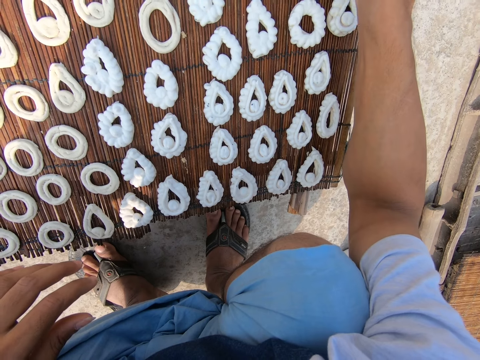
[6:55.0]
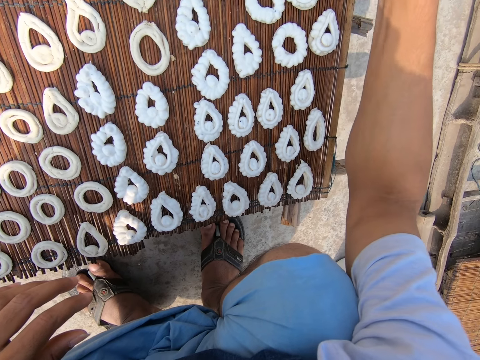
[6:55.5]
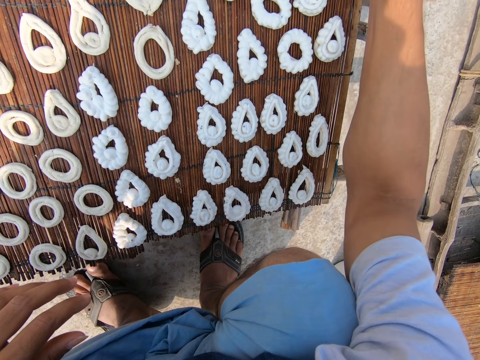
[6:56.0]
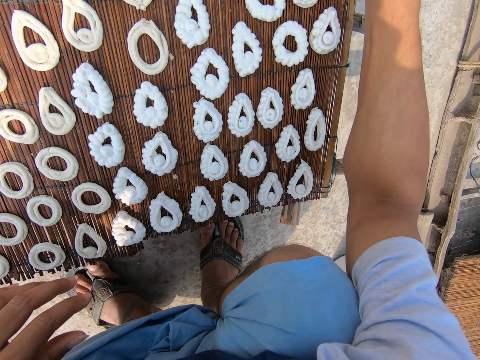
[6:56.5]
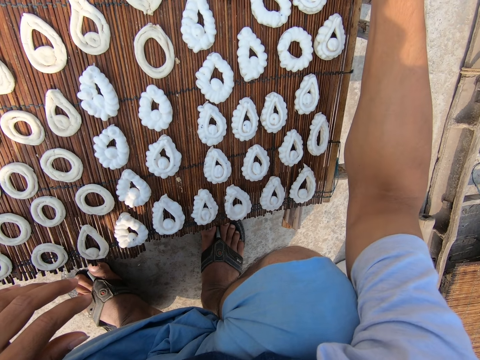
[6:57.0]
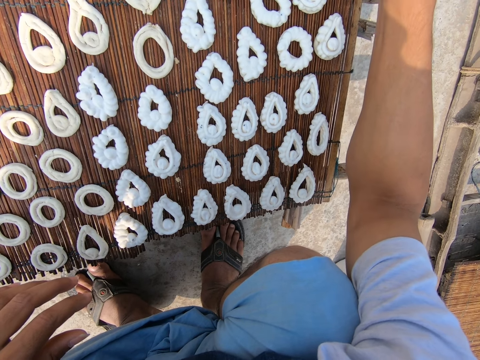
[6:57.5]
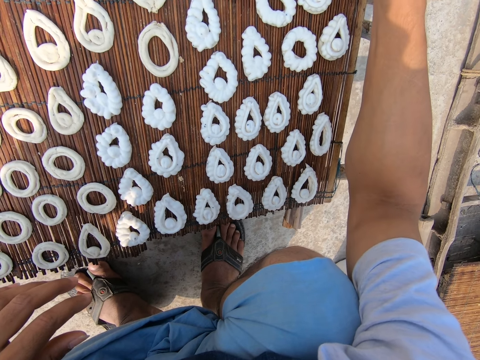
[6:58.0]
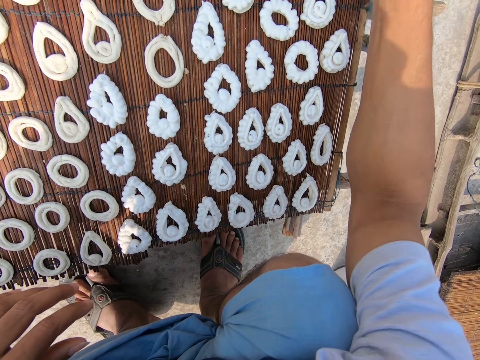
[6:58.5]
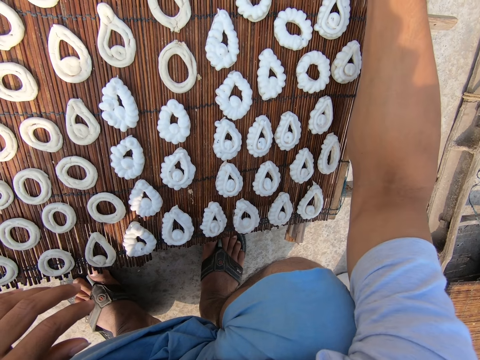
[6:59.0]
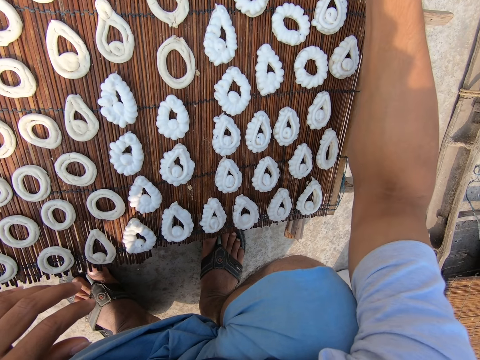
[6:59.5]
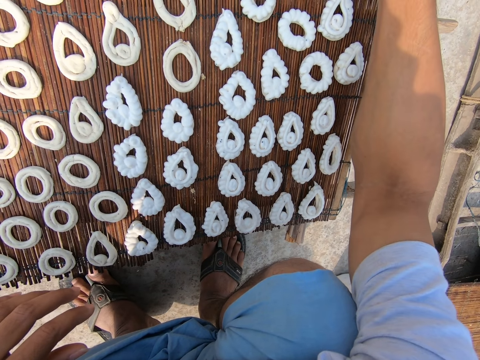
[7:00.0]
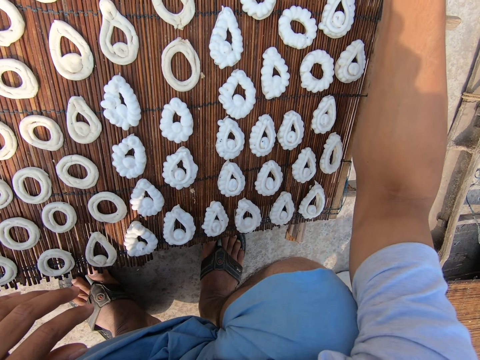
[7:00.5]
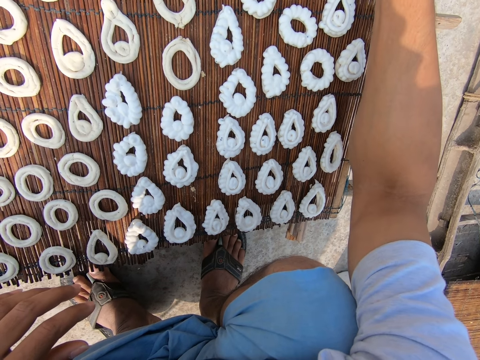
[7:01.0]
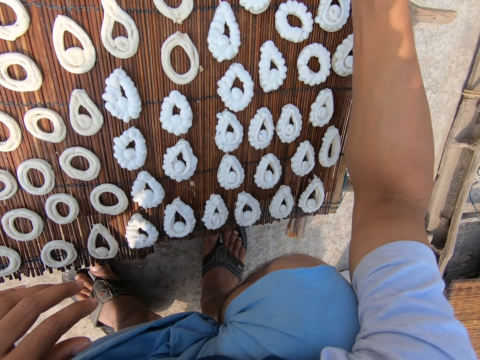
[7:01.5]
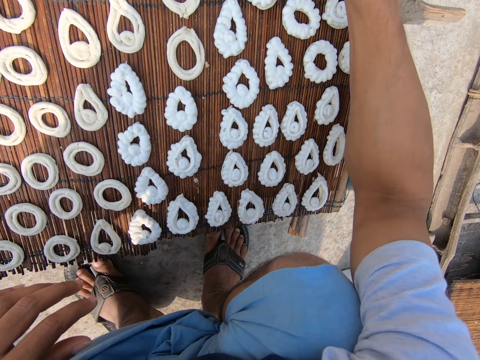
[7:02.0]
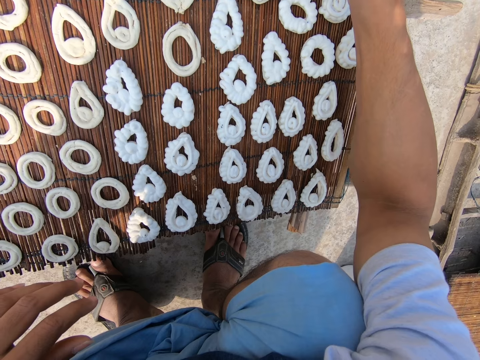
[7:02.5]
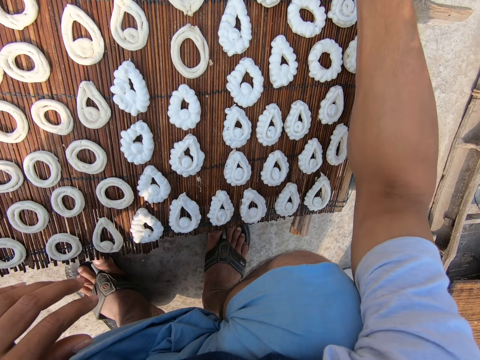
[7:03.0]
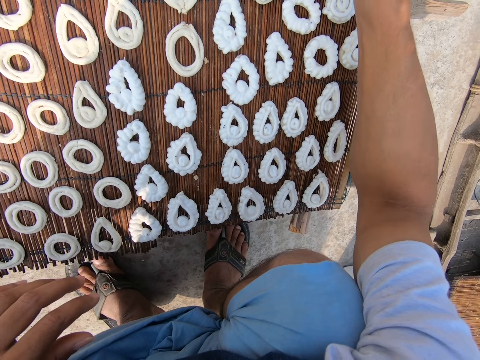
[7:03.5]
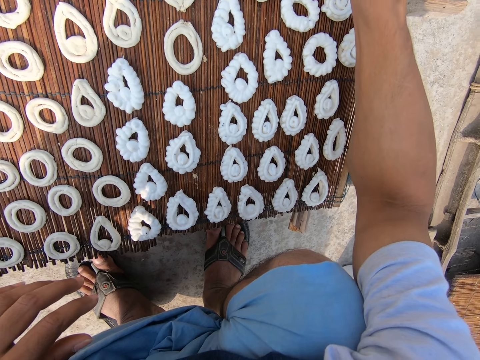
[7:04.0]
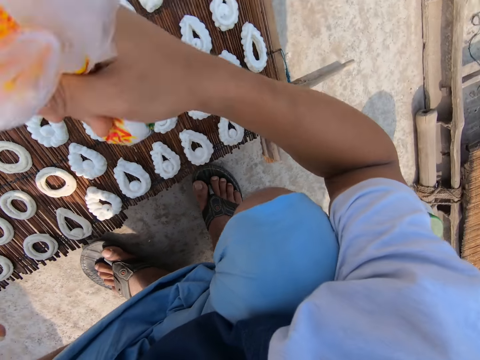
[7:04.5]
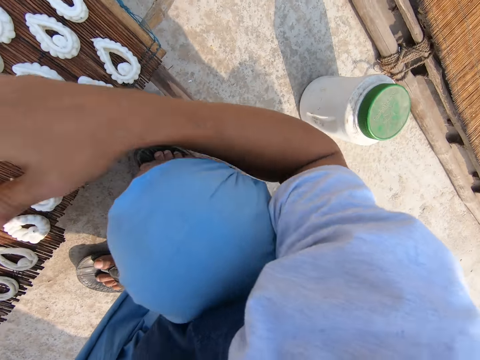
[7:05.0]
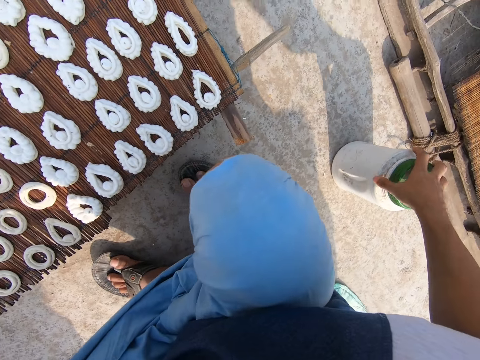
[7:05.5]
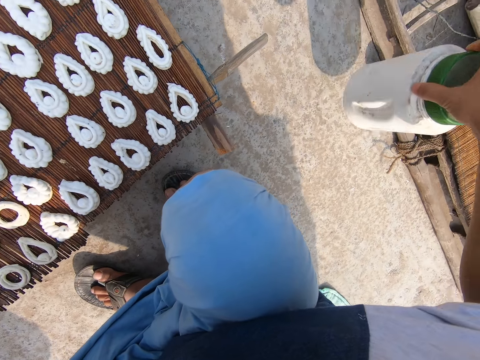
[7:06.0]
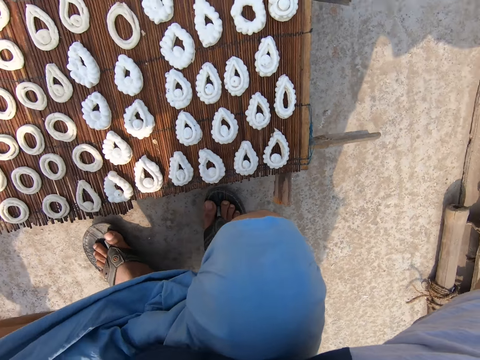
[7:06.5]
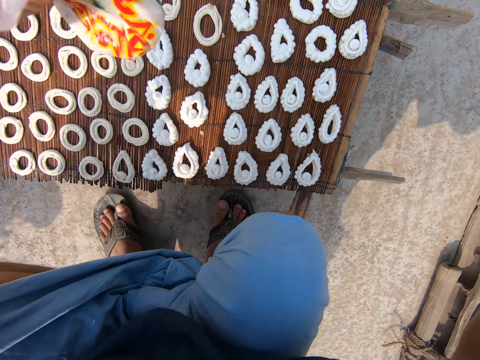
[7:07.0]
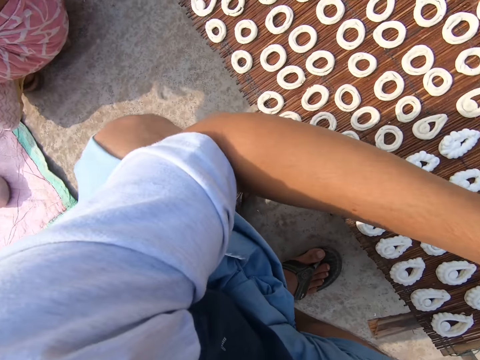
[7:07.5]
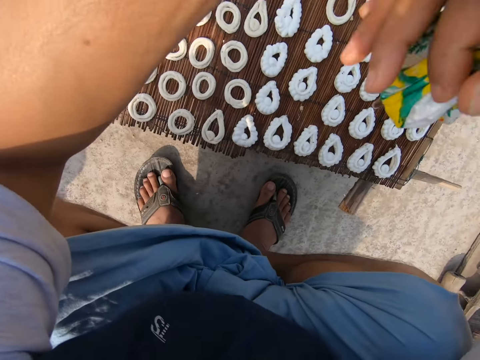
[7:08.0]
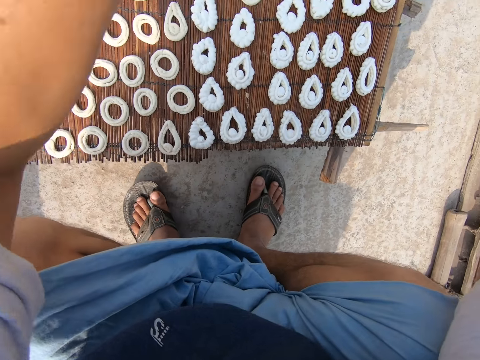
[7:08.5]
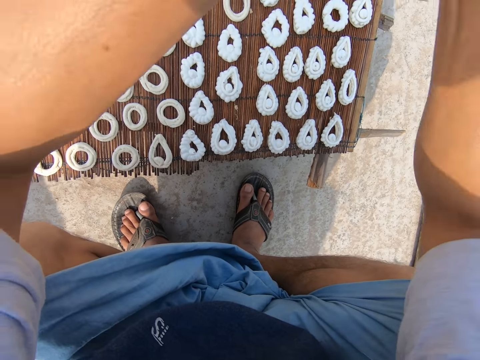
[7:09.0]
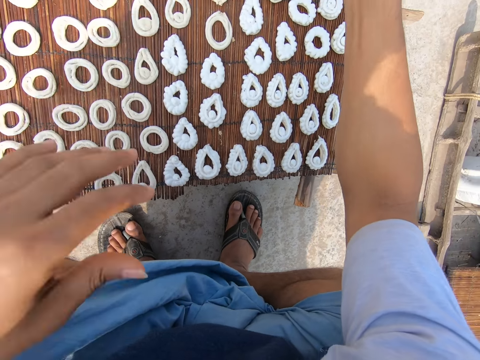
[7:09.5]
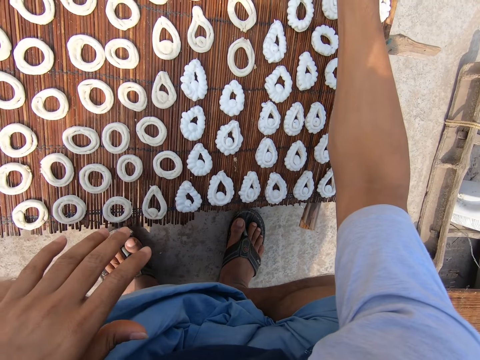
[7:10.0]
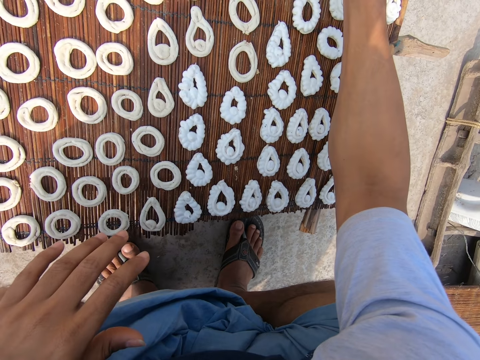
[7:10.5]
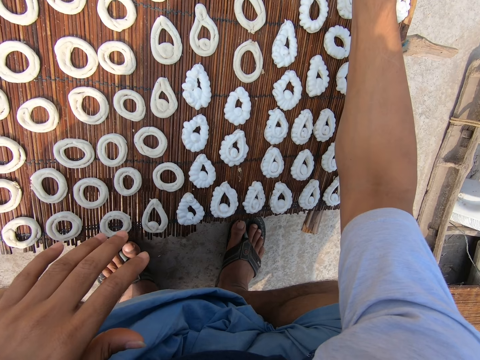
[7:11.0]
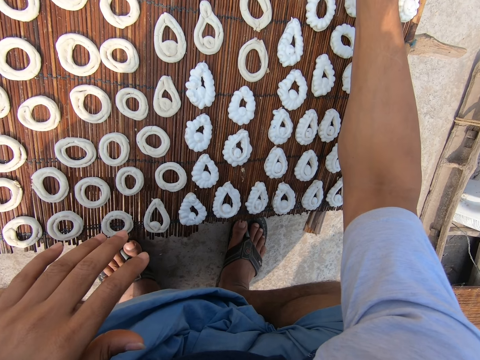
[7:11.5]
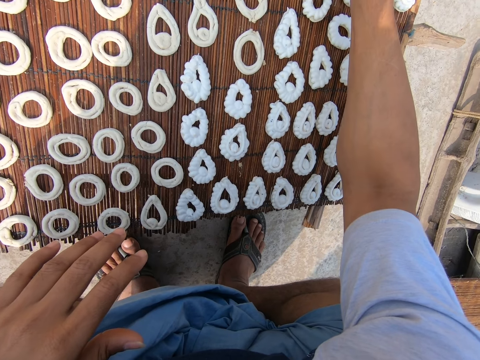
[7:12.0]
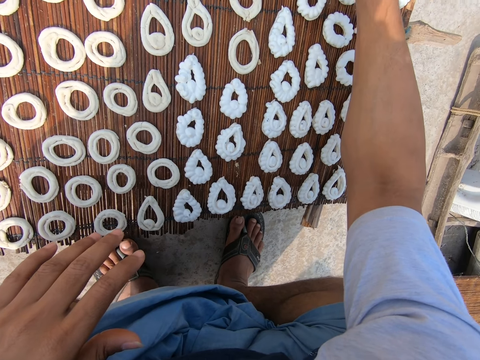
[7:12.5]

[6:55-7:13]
The camera wearer passes the frosting nylon from his right hand to his left hand. He looks around. He passes a plastic on the floor with his right hand to a woman. He picks up a container. He passes the frosting nylon from his left hand to his right hand. He folds paper. He adjusts the frosting nylon with his hands. He applies frosting from the nylon on a murukku with his right hand. He makes donuts with dough.

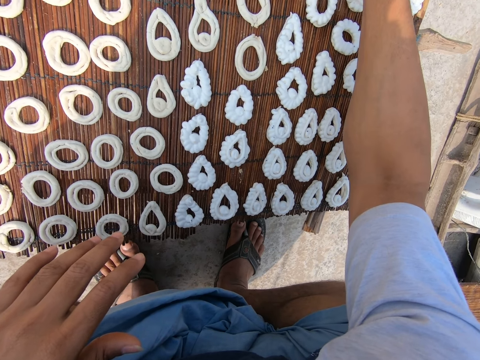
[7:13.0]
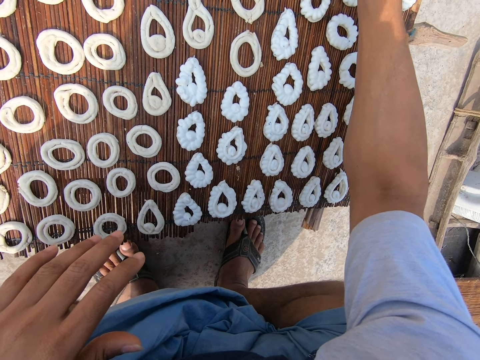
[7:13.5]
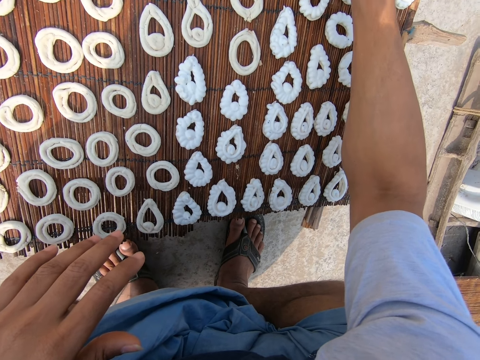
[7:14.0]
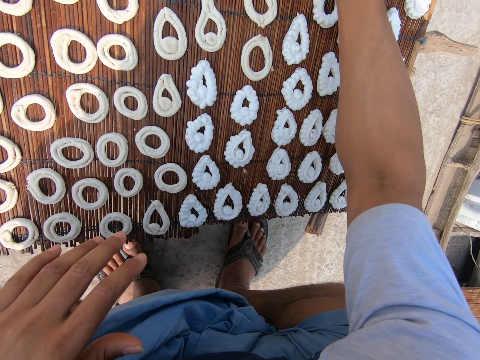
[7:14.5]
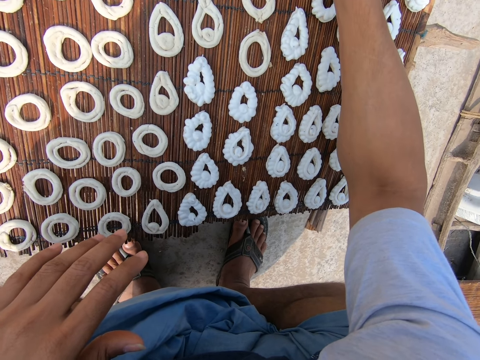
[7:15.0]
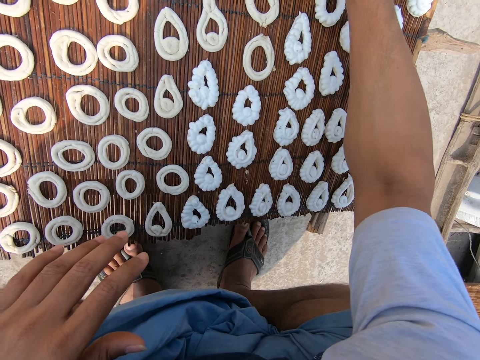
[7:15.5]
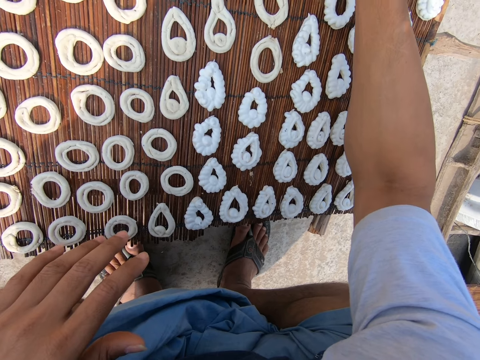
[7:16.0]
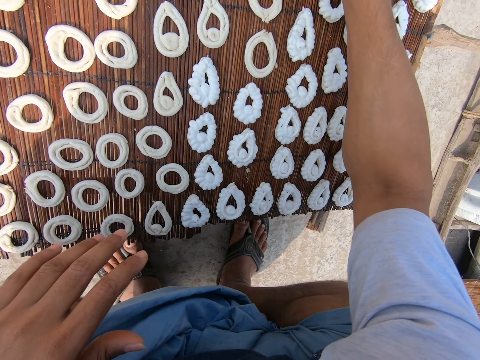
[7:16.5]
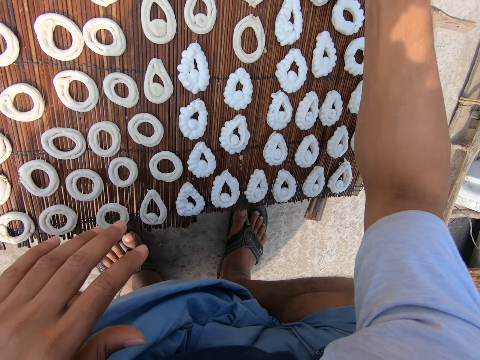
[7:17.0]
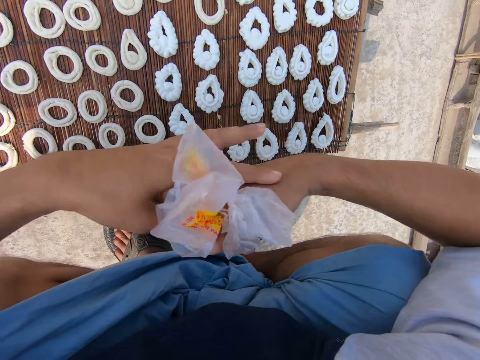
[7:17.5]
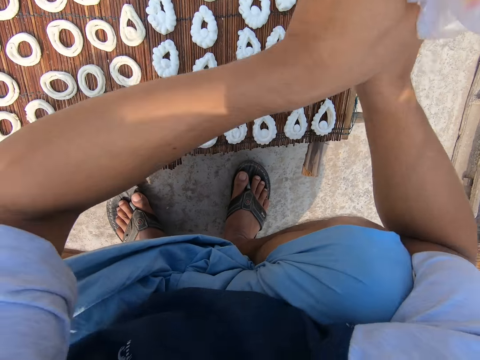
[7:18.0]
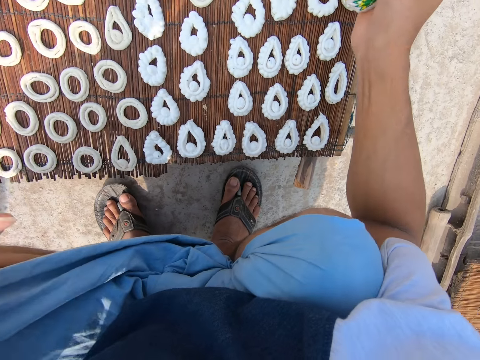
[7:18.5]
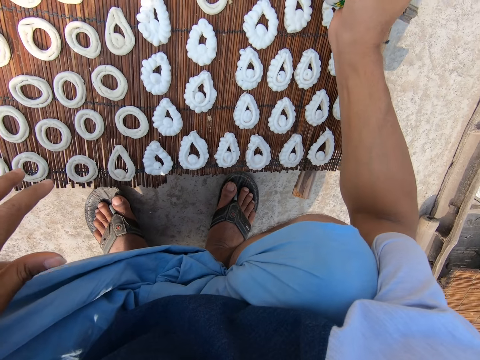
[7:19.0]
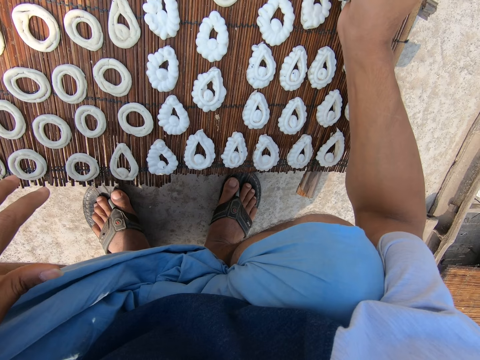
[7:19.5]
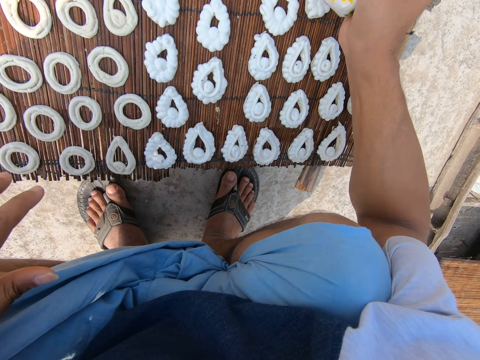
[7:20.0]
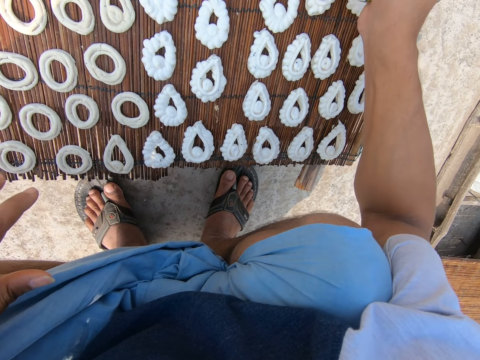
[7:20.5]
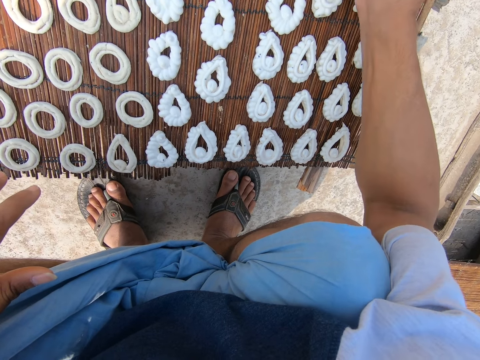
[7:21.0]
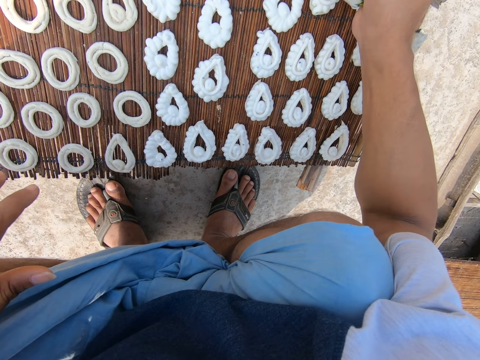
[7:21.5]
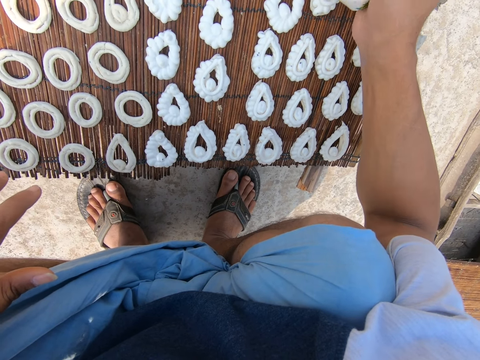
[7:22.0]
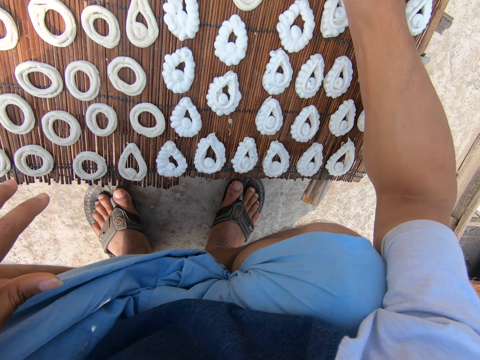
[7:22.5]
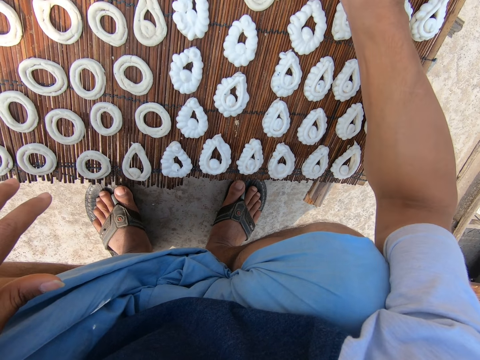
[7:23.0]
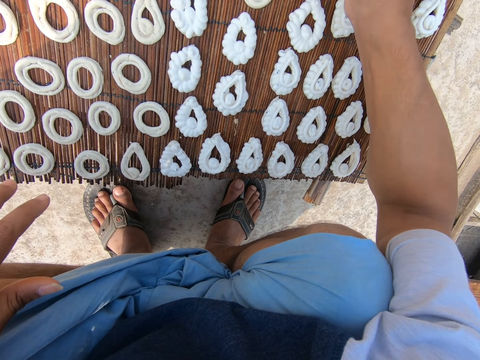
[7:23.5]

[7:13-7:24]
The camera wearer adjusts the frosting nylon with his hands. He folds paper. He applies frosting from the nylon on the murukku with his right hand. He makes donuts with dough.
